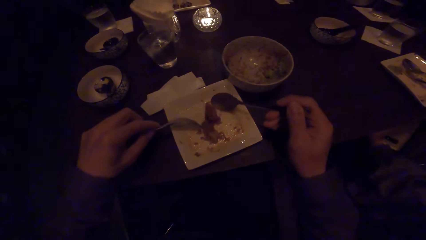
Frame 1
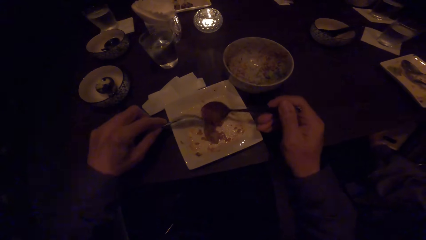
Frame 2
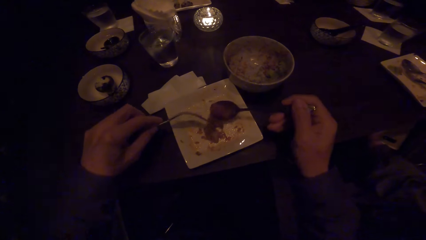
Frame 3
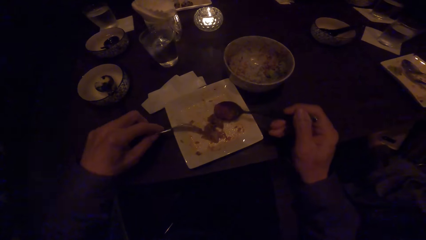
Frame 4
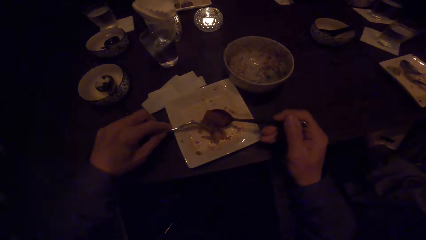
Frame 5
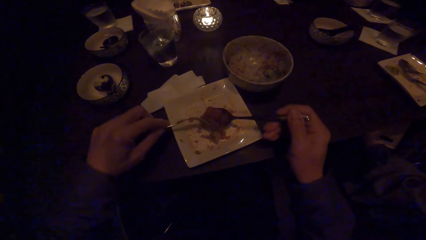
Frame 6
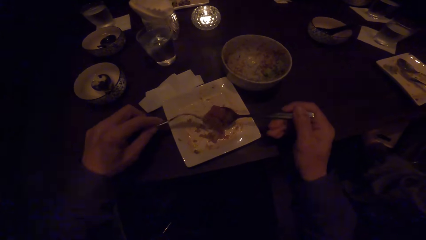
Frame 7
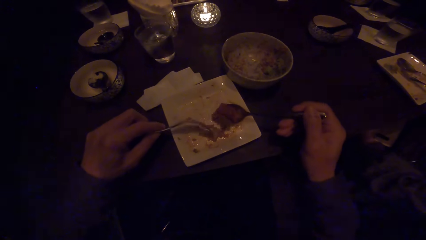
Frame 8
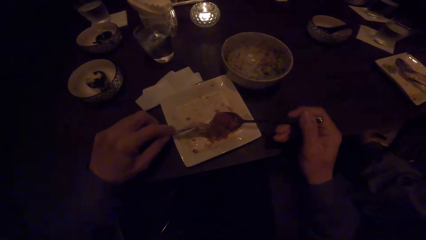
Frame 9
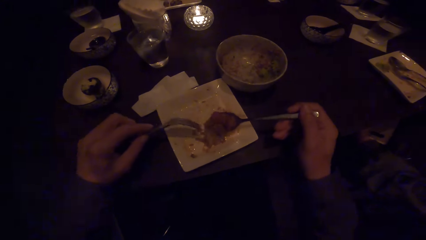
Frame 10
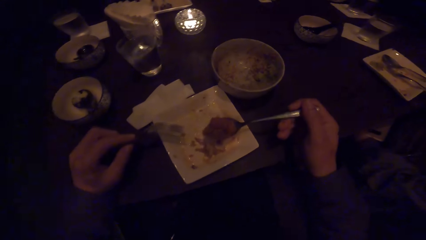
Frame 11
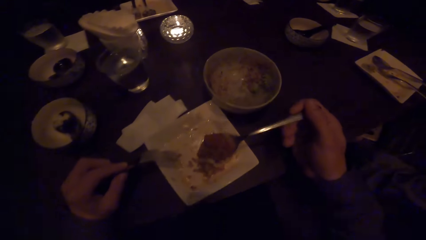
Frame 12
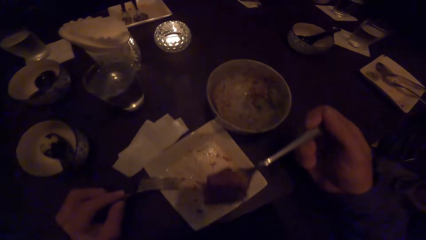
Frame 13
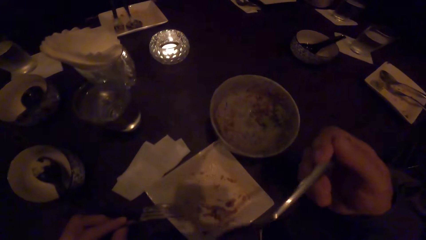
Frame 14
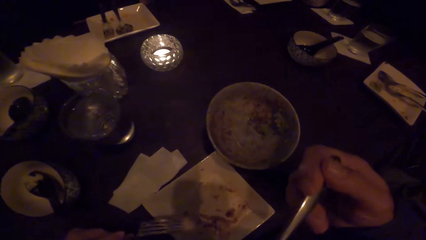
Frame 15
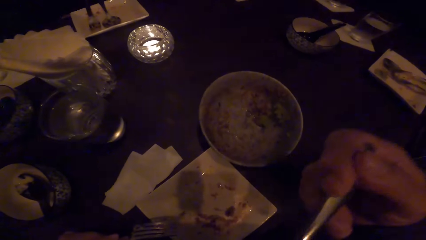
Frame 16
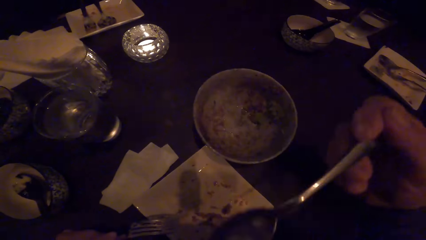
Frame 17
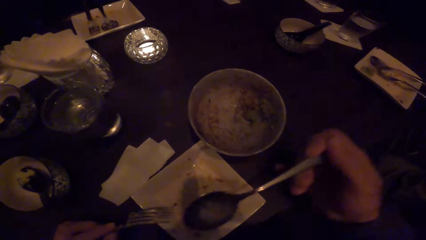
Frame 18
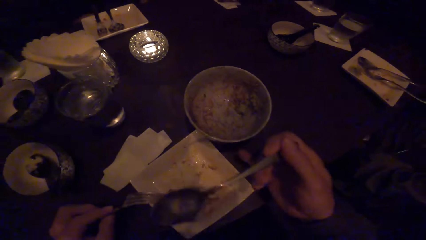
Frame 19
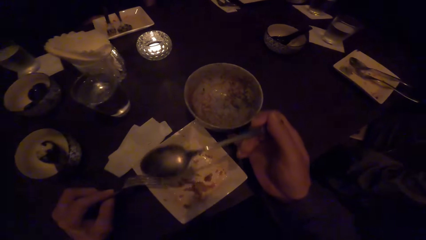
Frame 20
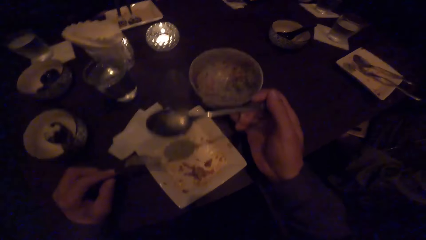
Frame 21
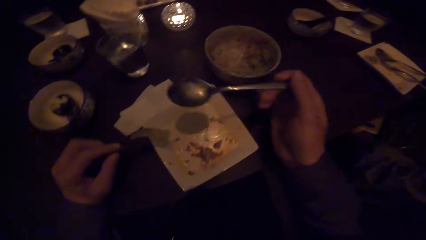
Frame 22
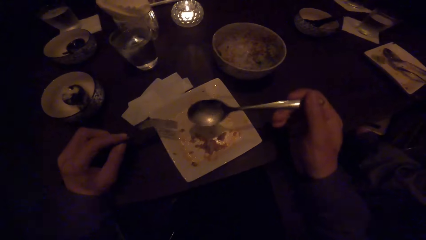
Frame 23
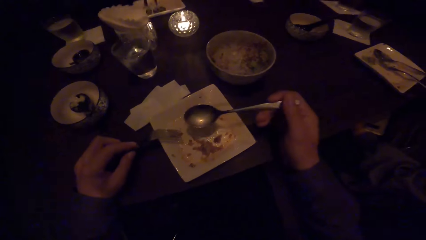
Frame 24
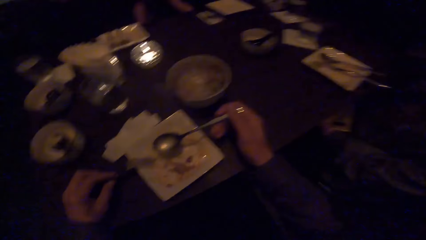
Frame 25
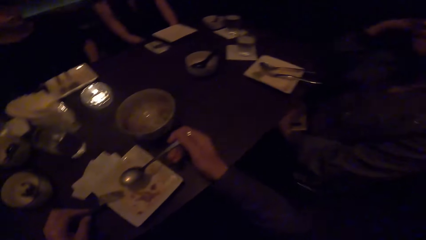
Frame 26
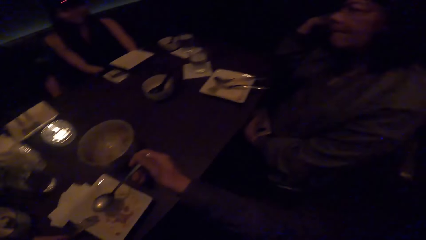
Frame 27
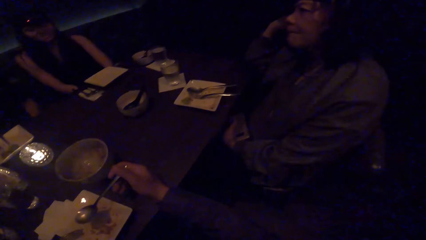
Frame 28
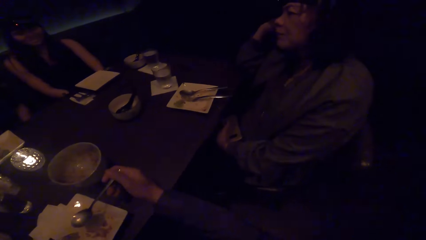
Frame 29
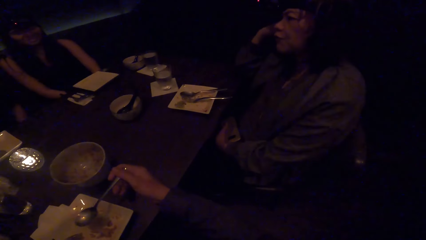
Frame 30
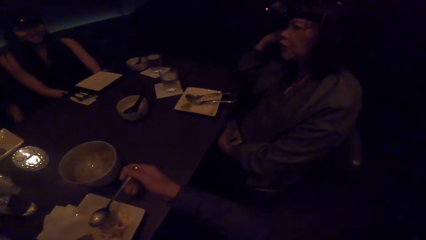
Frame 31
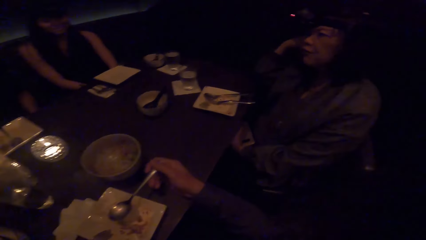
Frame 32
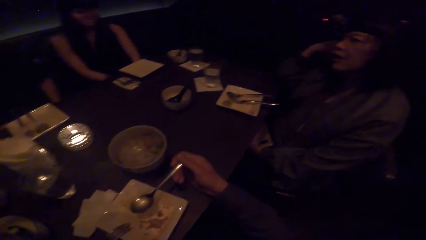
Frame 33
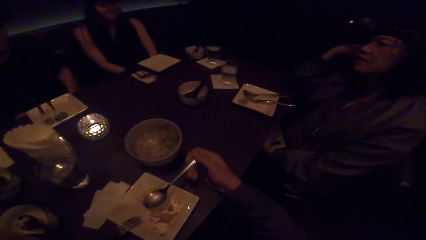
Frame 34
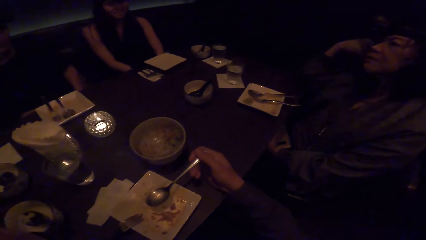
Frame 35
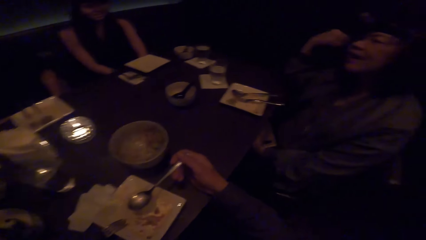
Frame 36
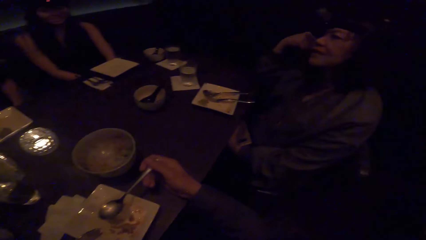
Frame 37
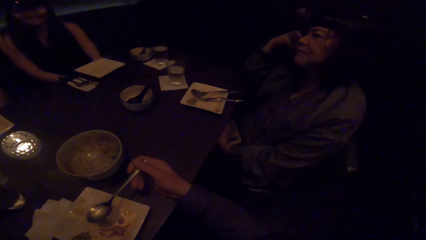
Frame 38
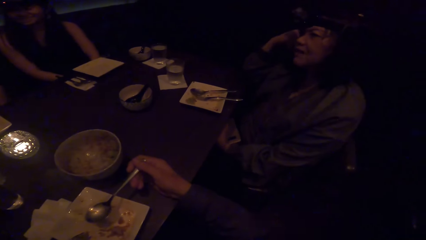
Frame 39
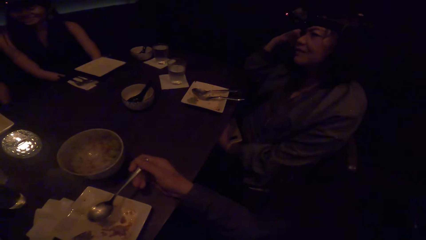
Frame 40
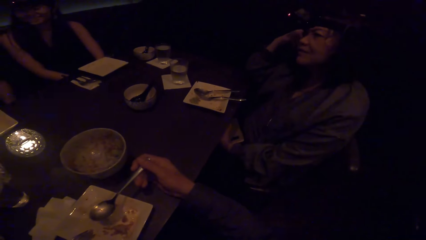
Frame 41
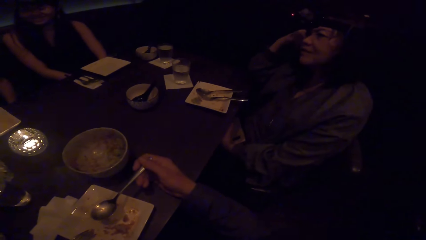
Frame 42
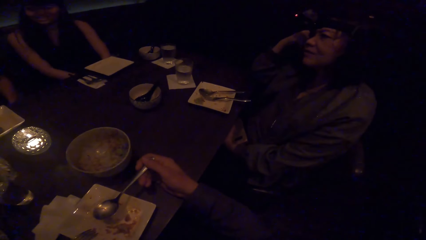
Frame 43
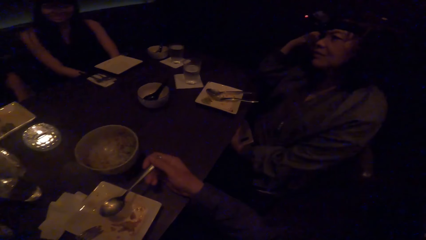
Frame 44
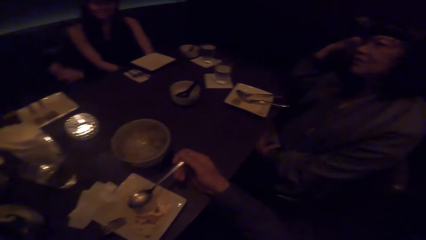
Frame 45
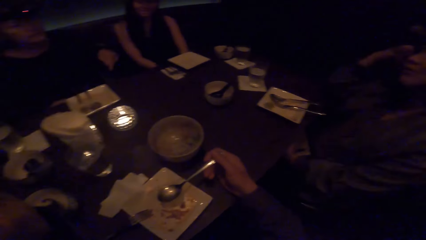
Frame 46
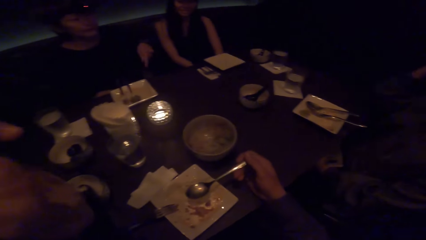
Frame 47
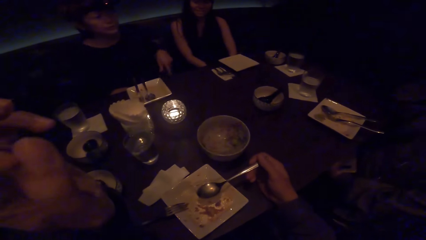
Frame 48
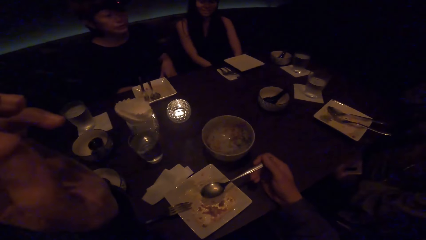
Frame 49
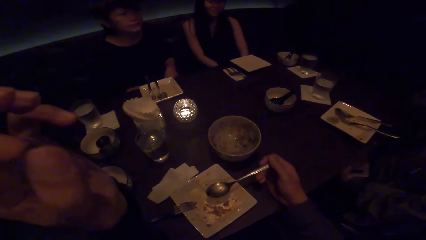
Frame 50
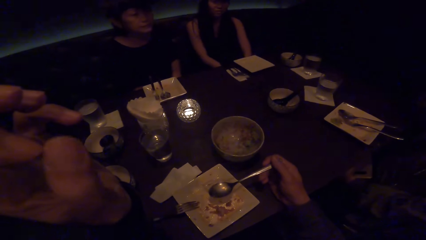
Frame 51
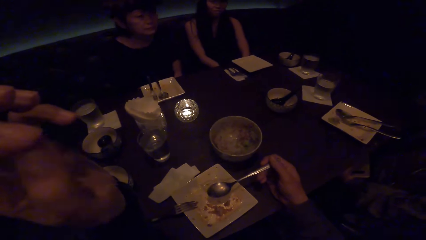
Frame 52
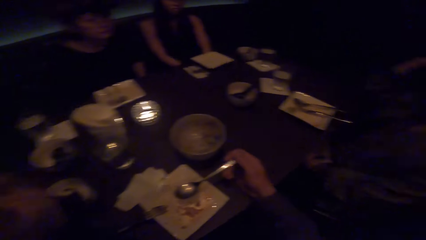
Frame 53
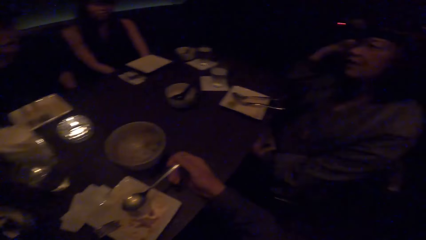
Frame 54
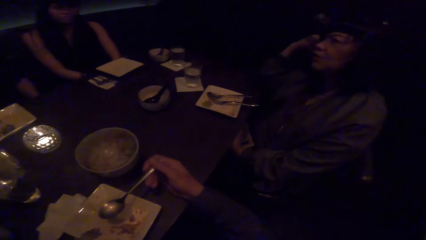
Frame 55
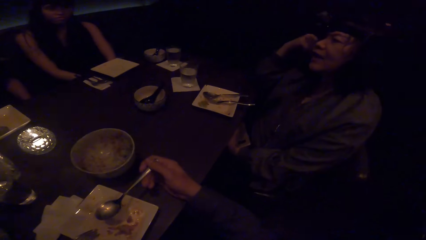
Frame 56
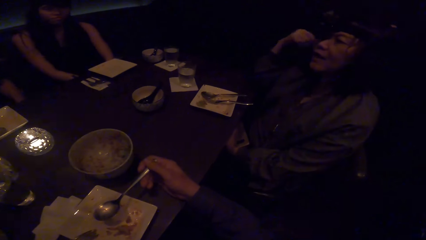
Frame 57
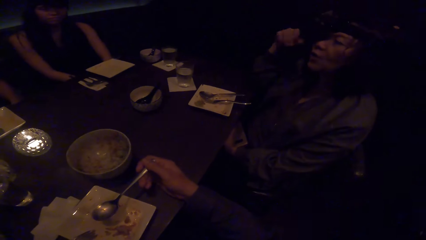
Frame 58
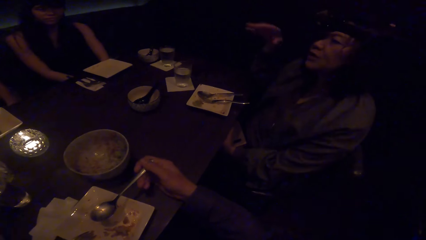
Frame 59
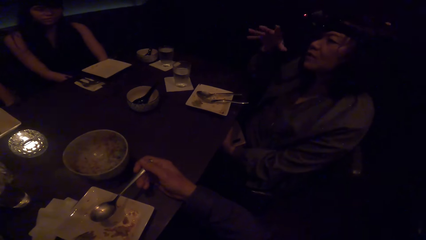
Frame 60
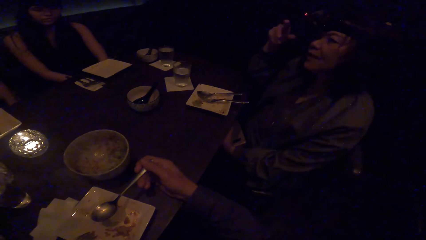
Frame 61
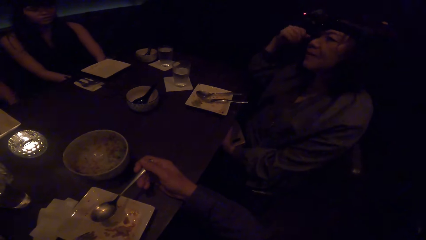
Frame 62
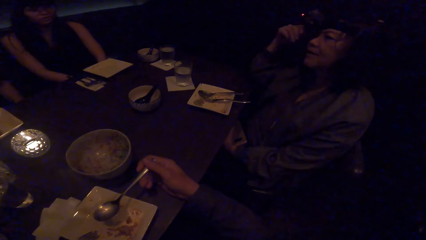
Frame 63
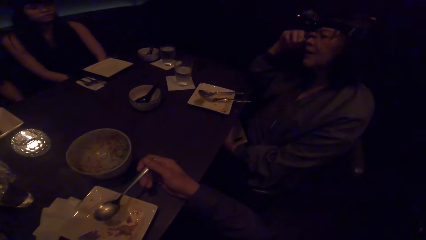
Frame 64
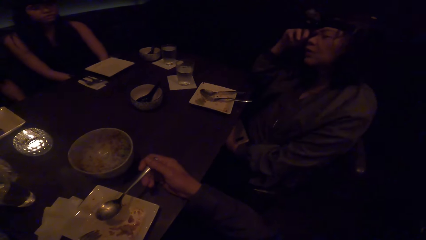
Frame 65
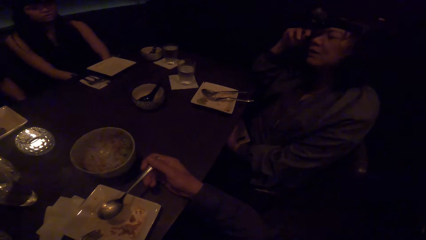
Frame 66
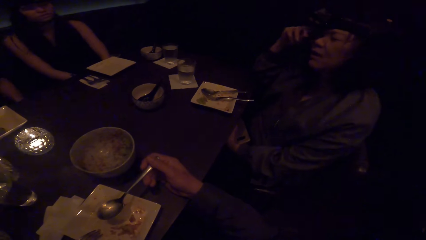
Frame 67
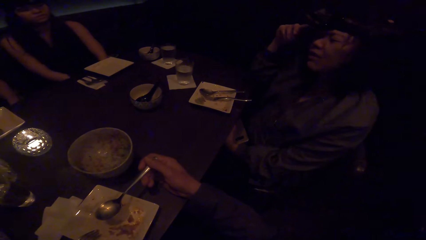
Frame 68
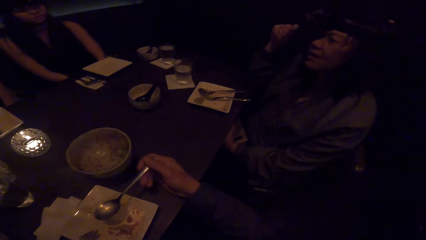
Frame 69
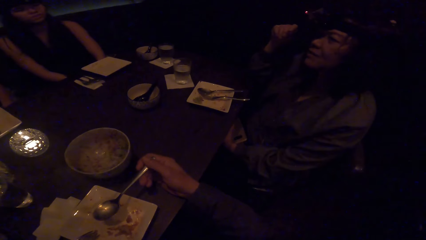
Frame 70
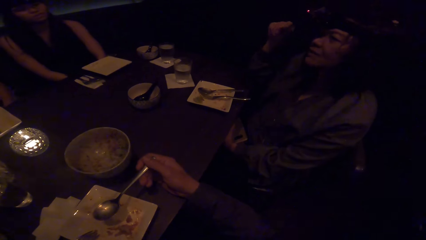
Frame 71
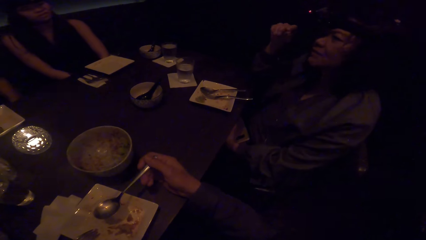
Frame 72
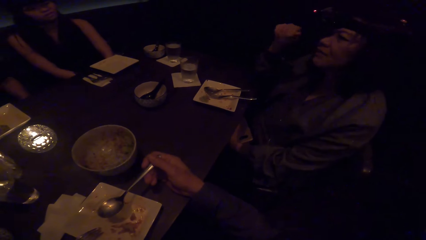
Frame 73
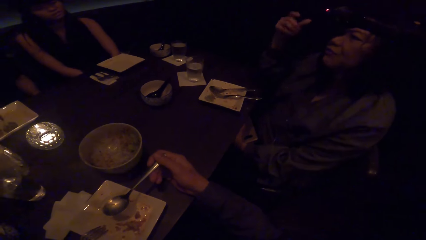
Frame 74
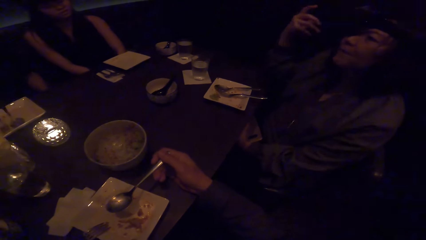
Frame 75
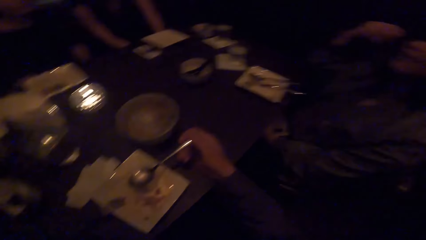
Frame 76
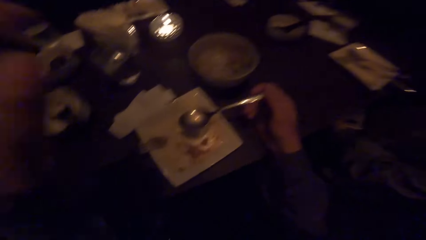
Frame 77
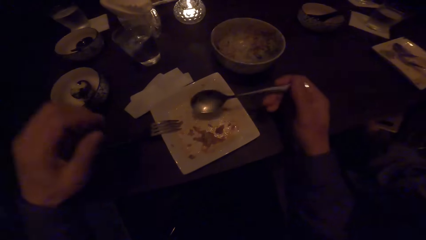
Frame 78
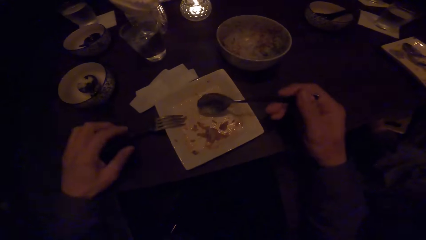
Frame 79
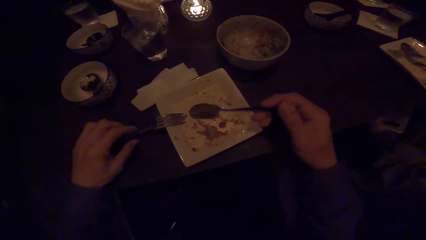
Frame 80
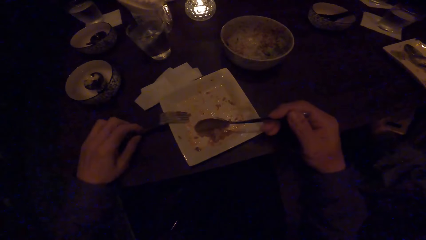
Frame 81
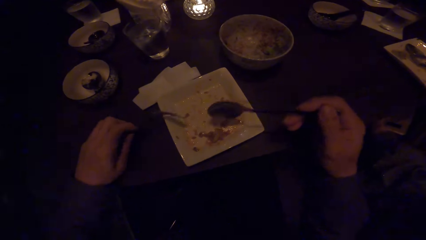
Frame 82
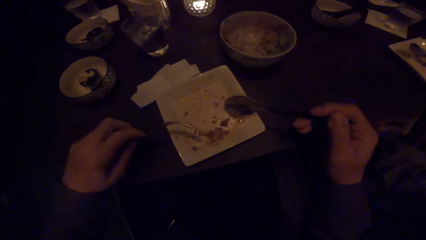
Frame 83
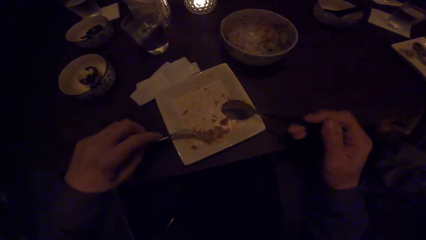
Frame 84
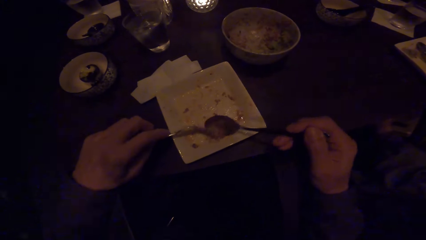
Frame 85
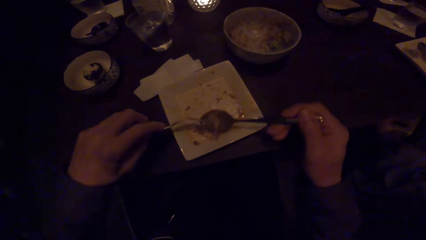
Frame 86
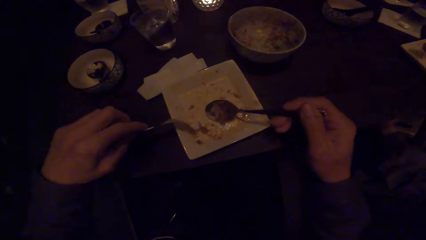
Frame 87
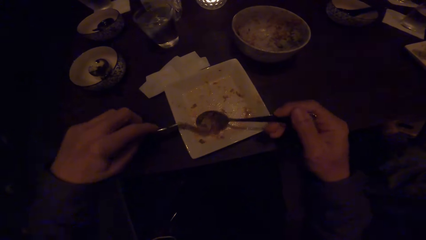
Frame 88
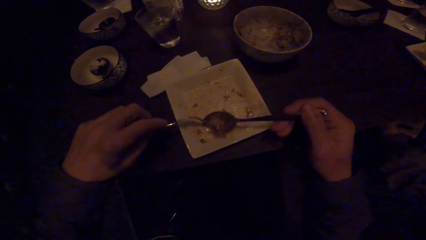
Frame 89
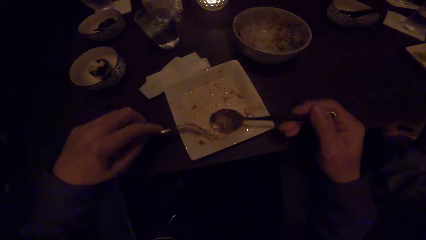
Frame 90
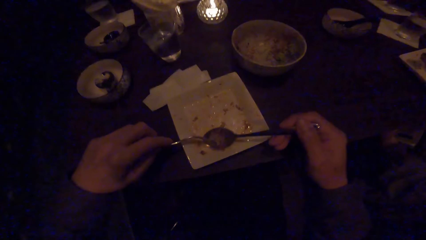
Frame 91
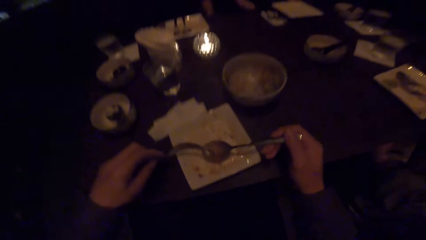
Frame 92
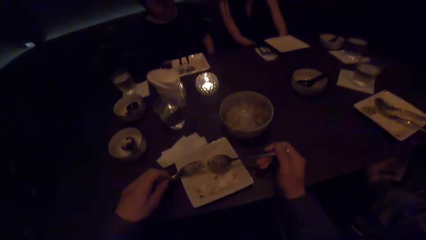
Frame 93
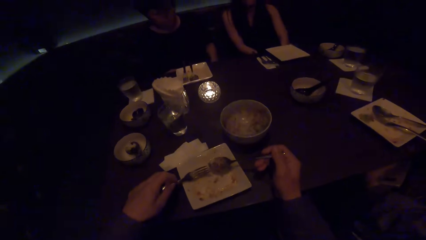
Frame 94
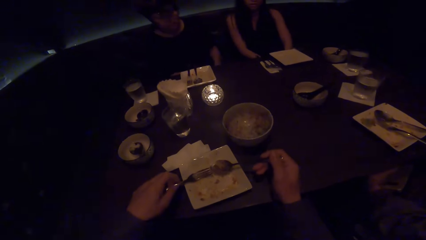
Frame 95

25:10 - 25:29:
The camera wearer puts the food in the mouth. They look at a woman. They pick up the fork and scoop some food.
